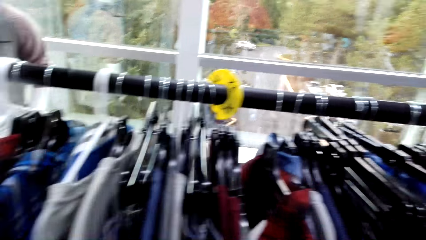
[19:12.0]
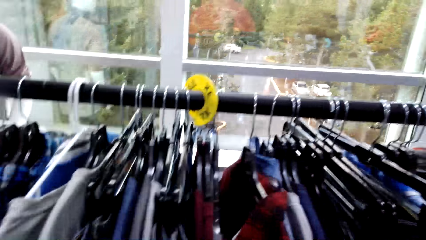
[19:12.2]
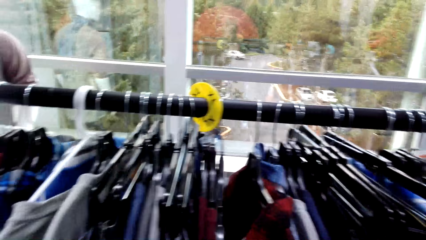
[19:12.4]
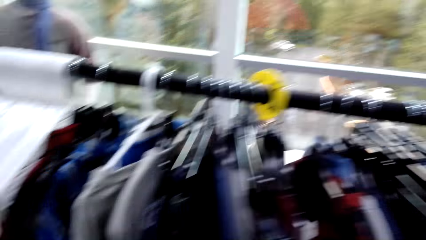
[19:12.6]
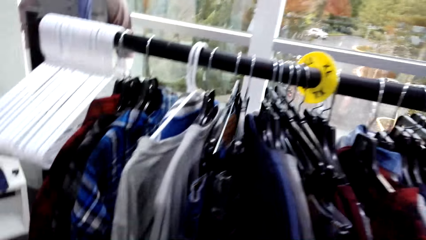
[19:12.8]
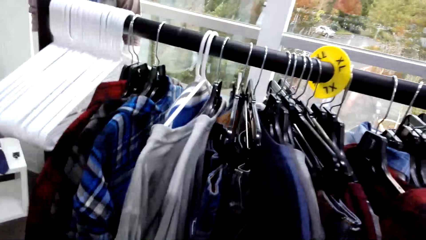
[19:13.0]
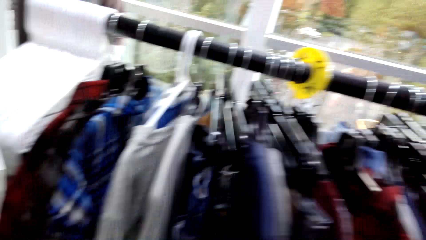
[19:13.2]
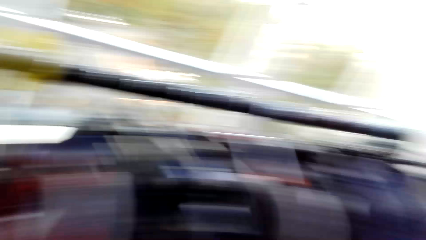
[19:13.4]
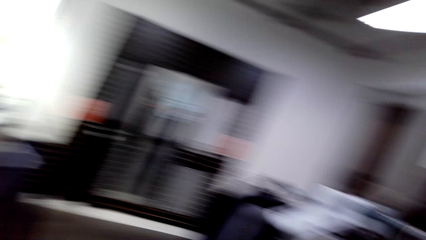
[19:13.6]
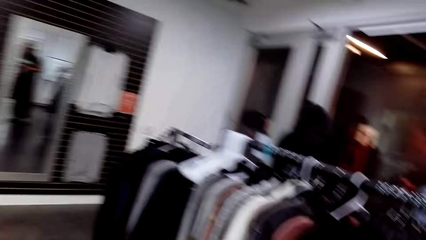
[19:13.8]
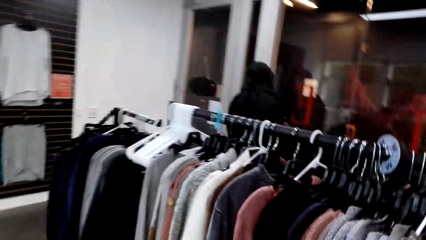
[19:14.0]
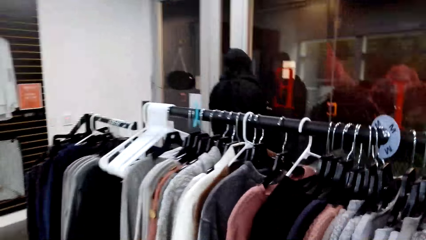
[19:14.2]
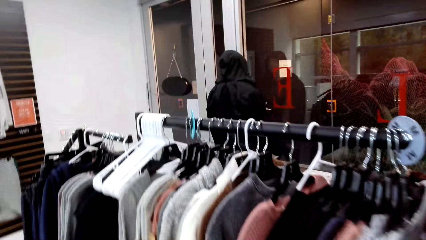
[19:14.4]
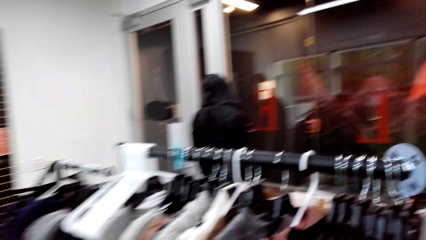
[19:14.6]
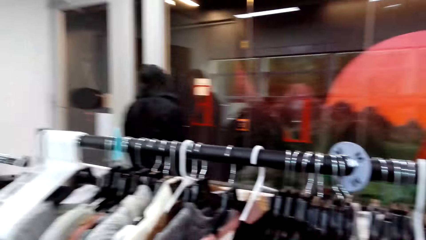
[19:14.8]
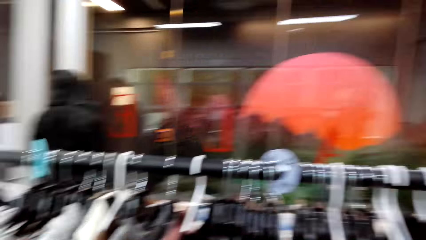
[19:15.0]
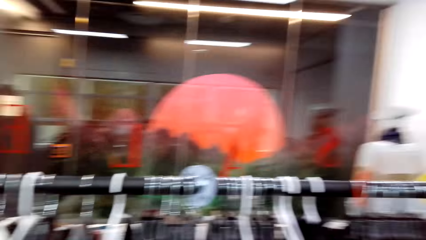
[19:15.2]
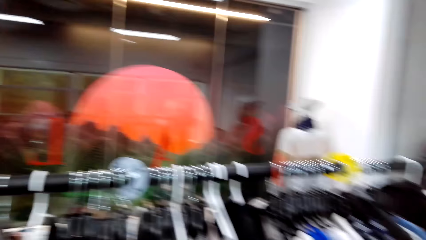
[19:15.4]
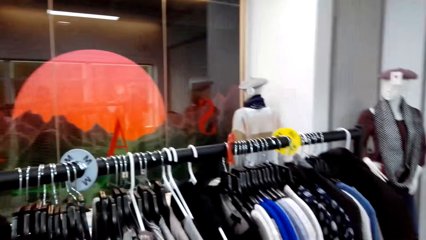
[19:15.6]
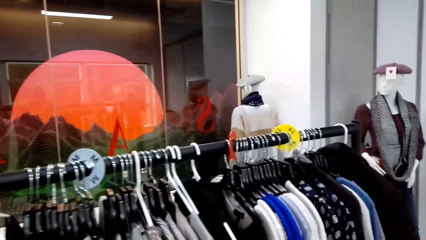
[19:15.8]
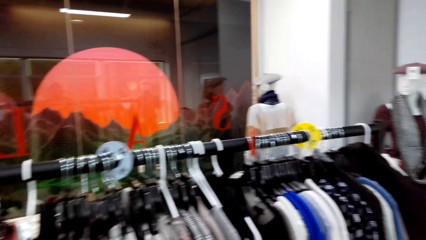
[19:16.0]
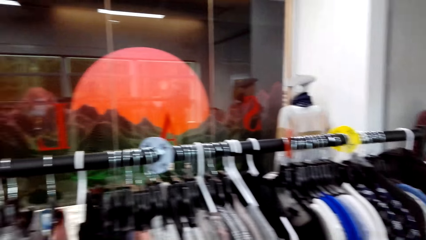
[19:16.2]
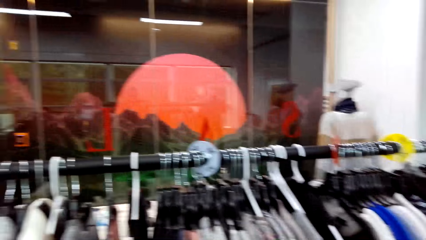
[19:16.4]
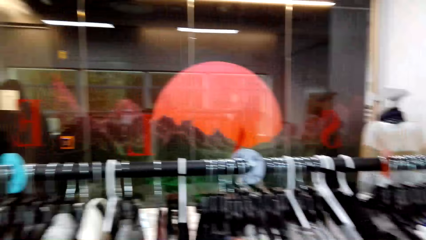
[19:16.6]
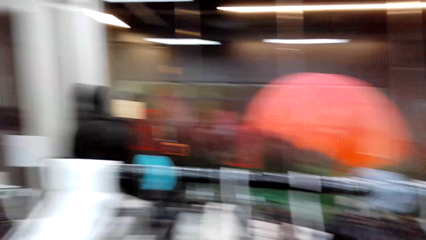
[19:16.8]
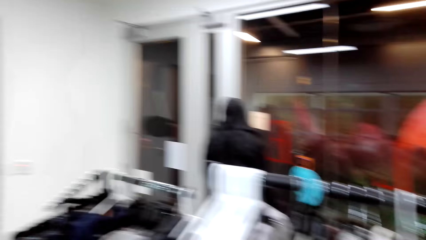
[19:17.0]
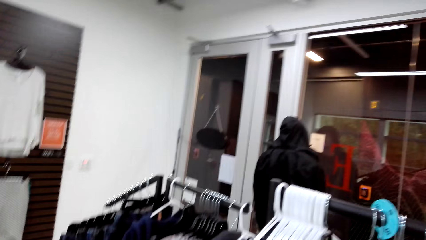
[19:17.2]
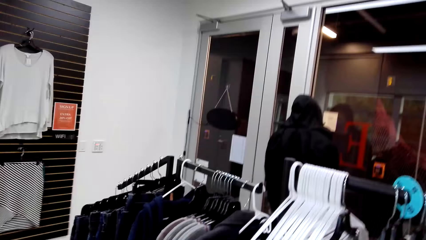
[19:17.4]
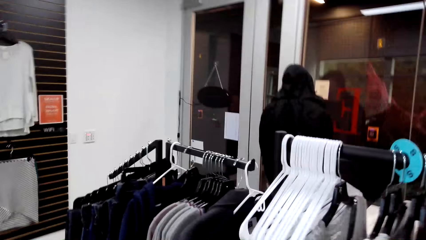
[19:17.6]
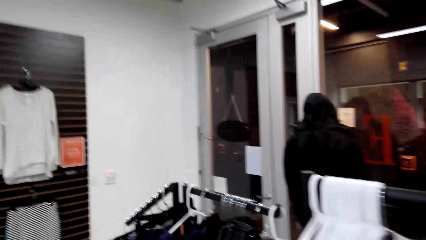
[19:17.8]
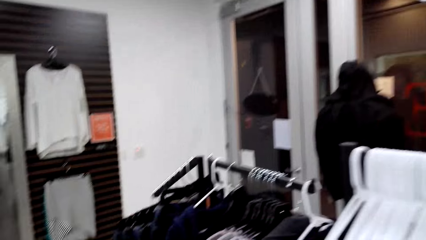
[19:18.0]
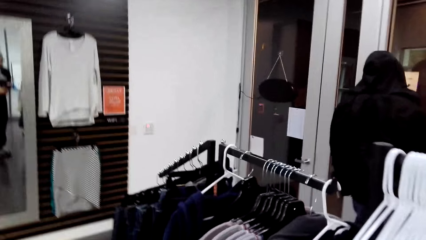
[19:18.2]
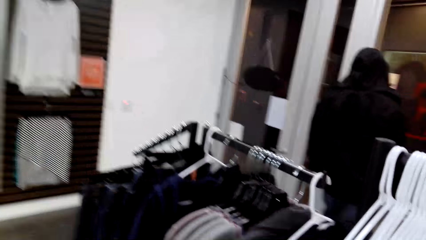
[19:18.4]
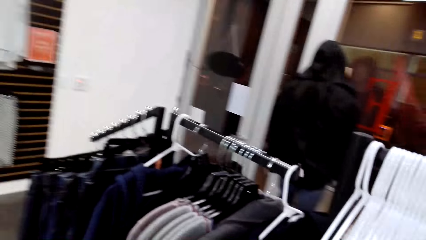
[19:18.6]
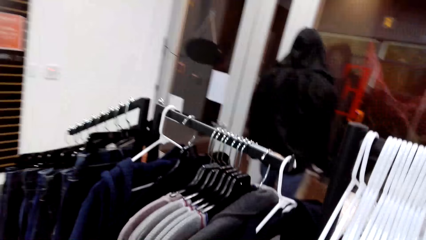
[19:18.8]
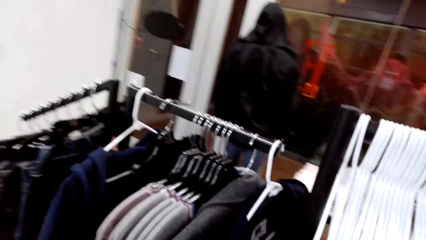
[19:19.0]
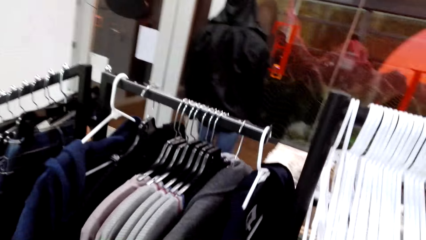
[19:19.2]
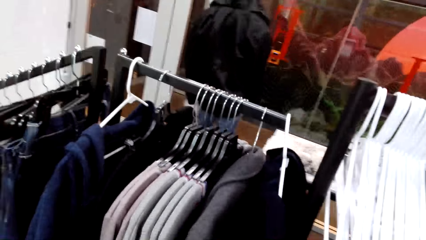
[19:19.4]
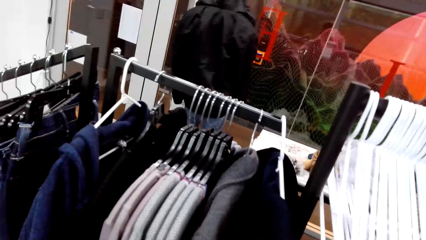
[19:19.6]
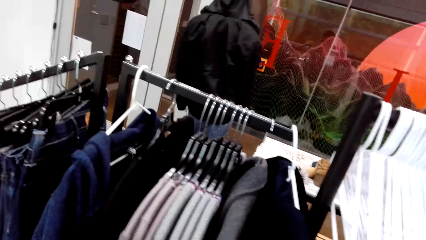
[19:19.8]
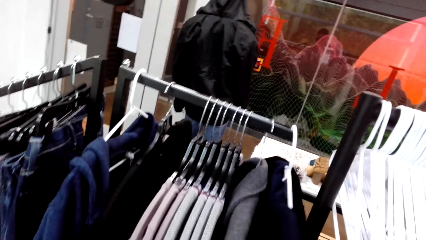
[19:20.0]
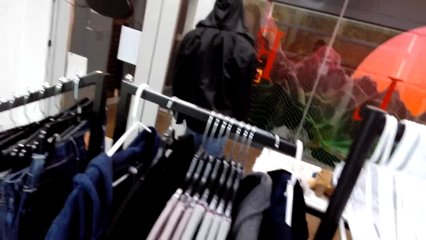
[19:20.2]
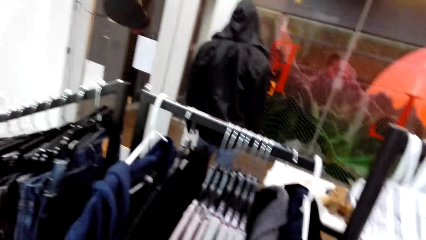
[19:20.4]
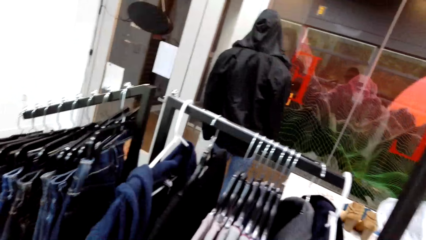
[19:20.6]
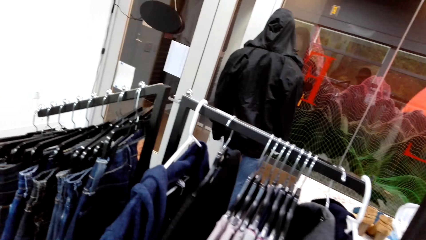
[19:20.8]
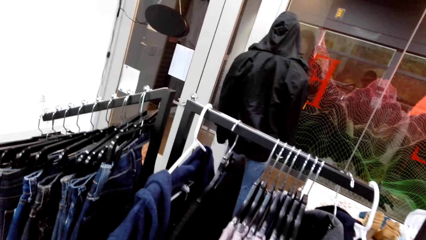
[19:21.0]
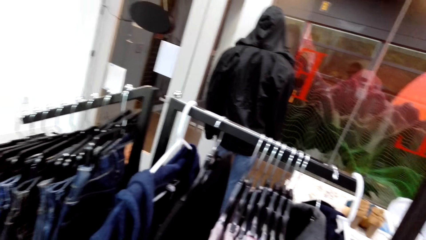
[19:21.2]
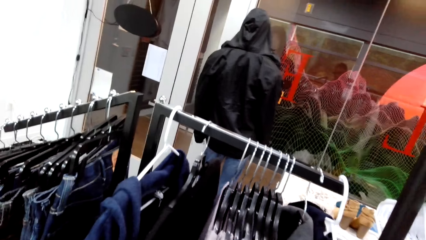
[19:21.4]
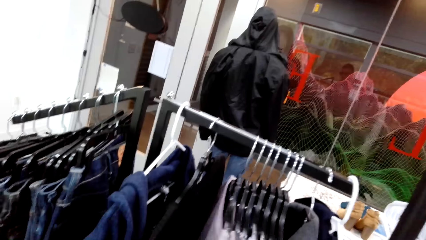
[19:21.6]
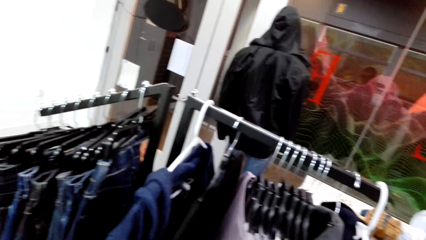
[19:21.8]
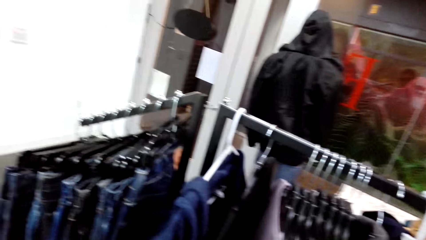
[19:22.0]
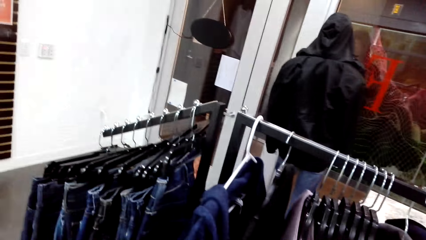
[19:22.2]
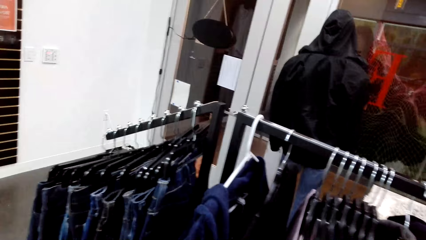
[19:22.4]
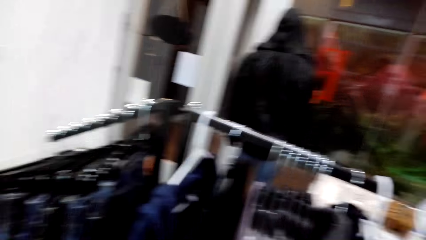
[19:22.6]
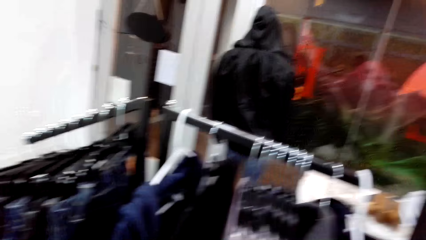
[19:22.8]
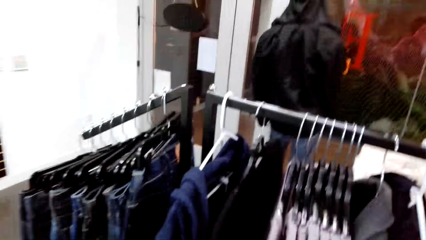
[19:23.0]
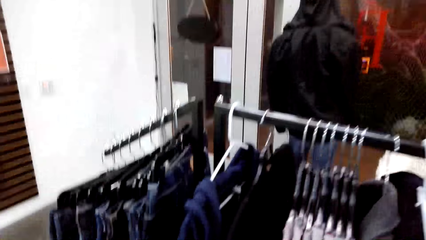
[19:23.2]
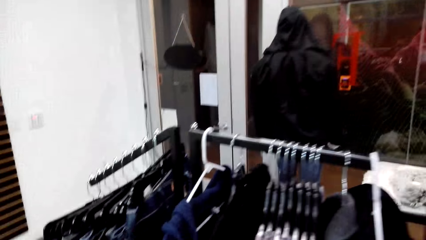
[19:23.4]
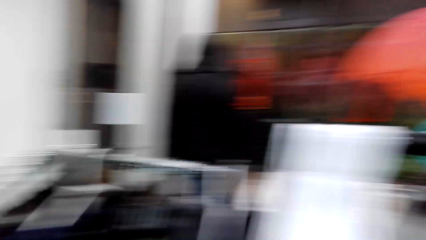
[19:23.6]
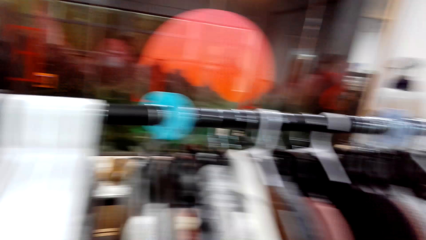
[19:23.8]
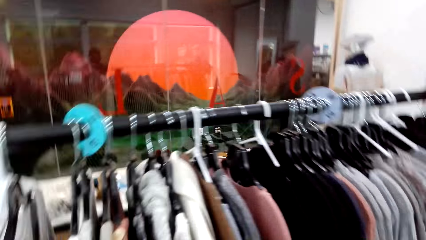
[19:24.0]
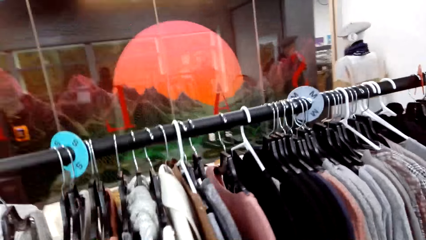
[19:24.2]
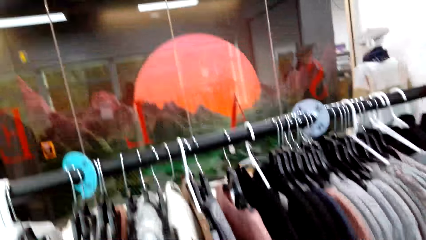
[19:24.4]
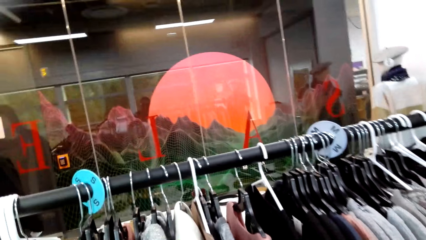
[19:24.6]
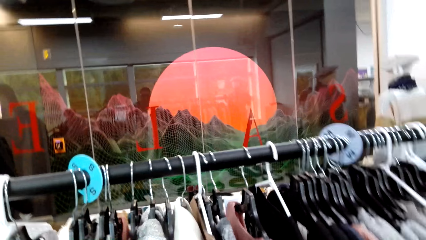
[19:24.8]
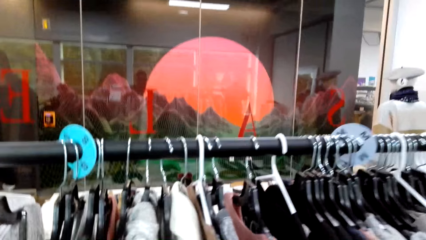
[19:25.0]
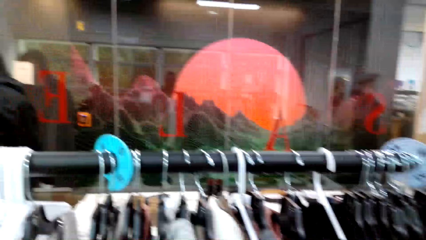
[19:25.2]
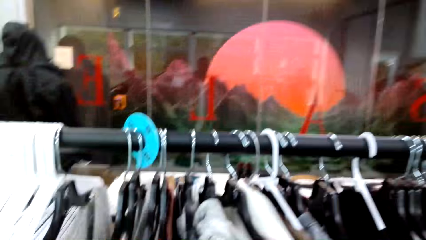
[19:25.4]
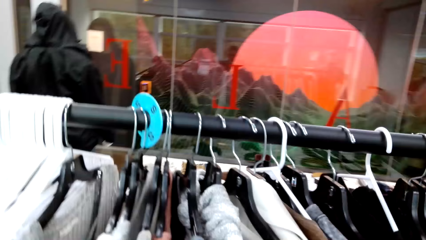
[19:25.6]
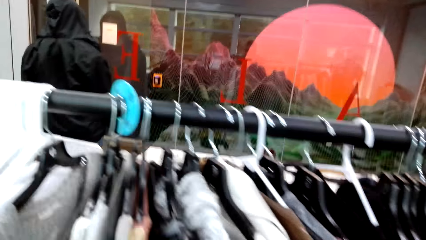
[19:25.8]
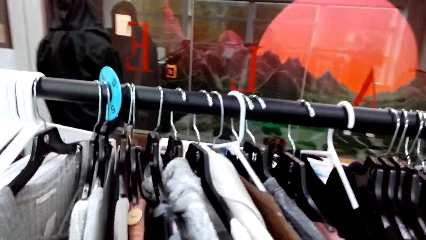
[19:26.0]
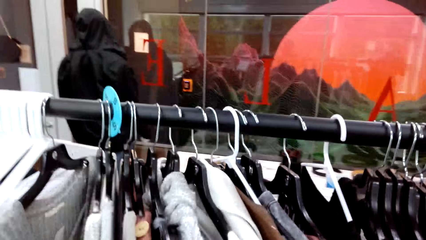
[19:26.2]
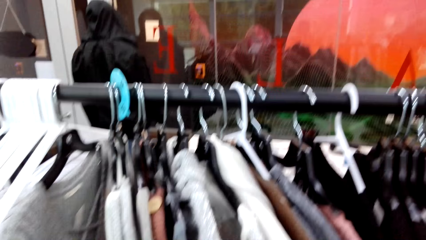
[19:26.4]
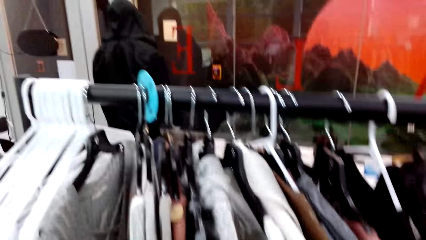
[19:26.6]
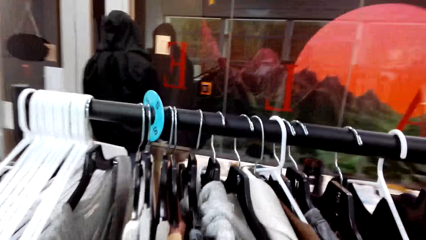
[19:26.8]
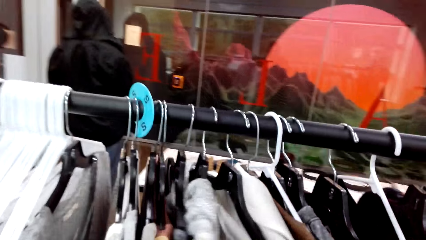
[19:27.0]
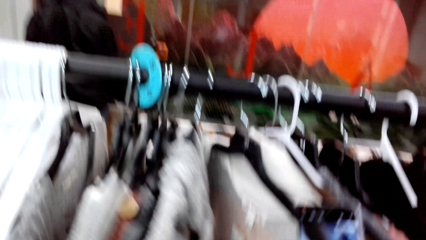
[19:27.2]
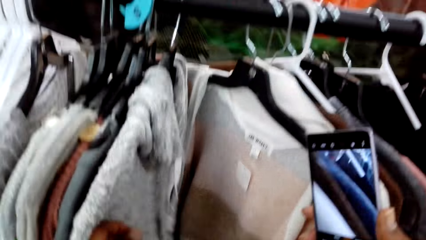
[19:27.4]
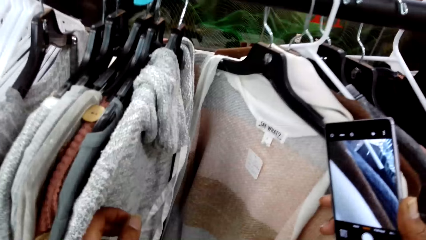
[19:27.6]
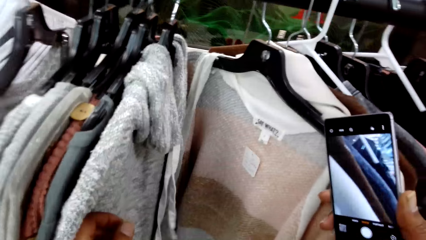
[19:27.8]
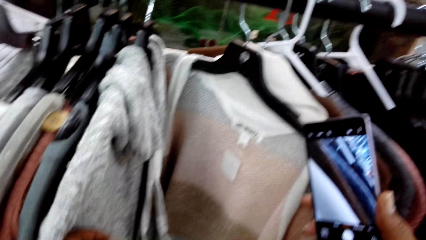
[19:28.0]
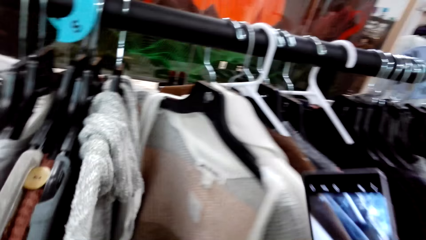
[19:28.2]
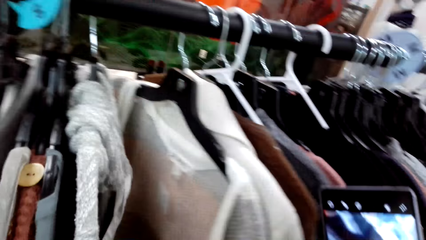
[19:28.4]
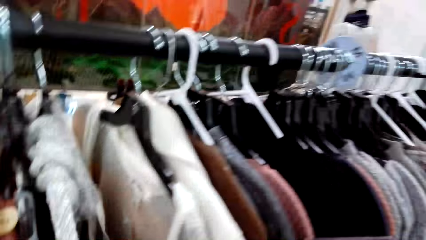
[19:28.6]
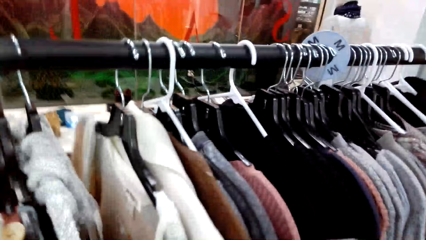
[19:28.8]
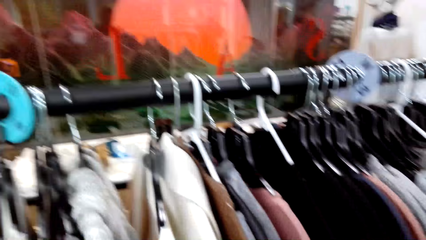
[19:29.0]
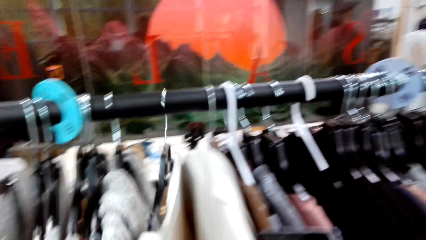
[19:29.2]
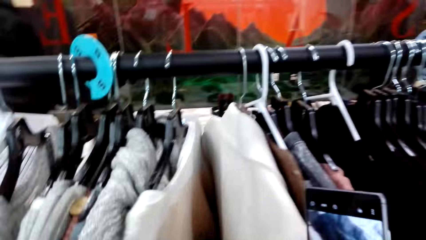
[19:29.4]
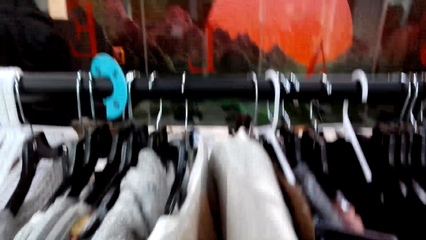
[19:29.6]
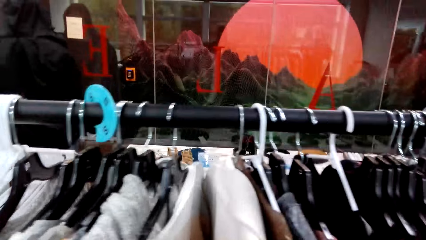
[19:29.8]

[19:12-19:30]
The camera wearer moves clothes. They look around. They walk in the boutique. They look around. They touch a cloth. They look around. They check the clothes. They hold a sweater. They hold a phone.
